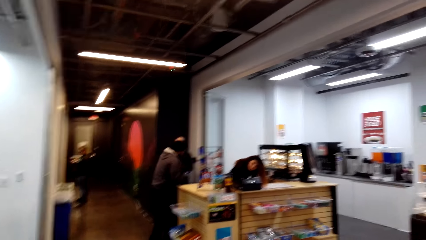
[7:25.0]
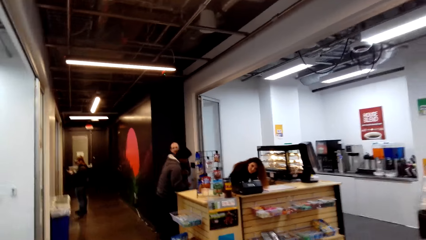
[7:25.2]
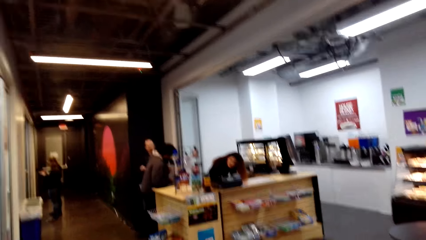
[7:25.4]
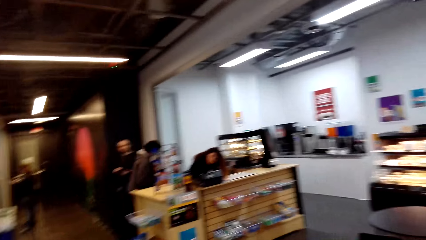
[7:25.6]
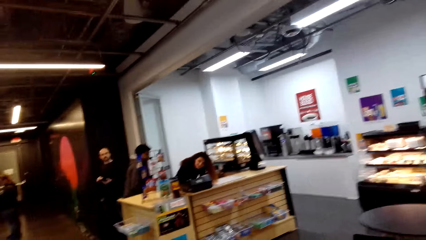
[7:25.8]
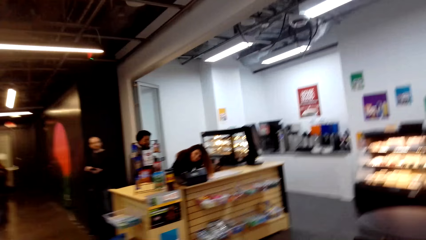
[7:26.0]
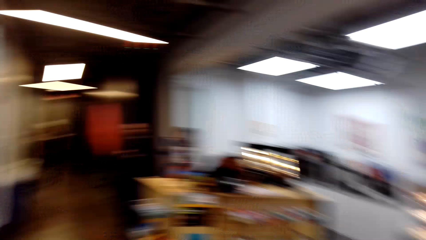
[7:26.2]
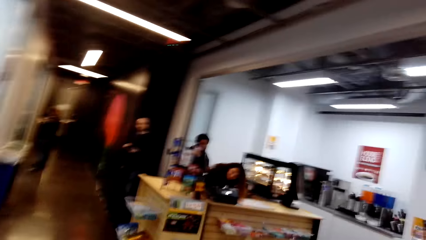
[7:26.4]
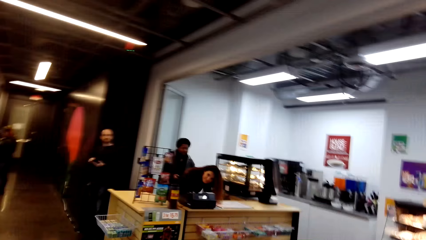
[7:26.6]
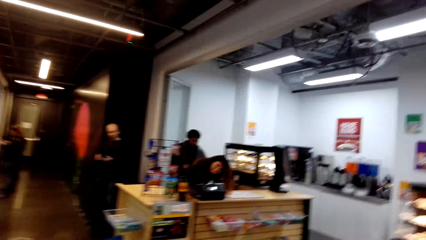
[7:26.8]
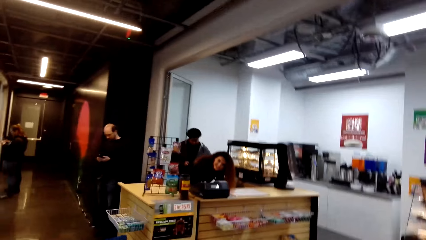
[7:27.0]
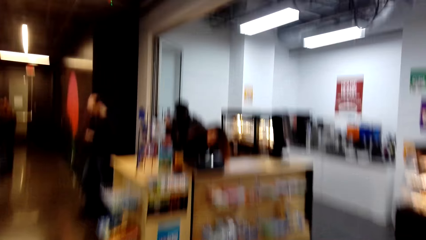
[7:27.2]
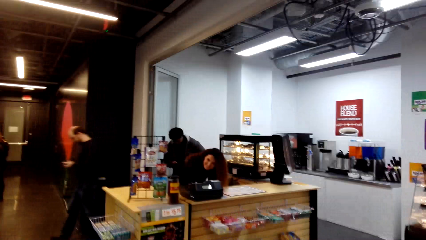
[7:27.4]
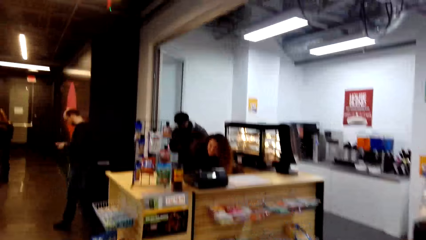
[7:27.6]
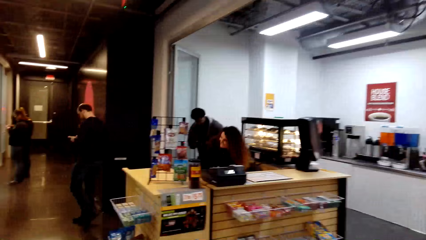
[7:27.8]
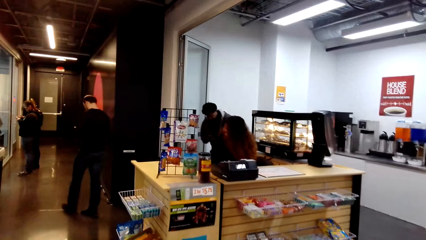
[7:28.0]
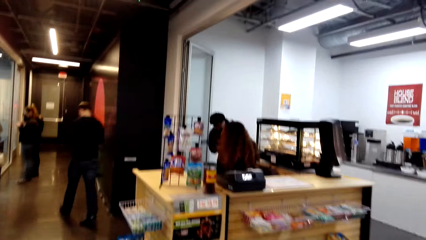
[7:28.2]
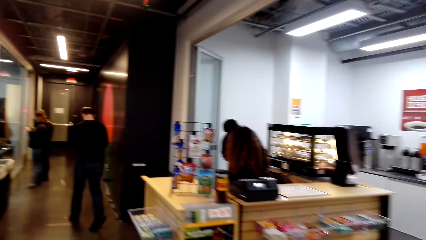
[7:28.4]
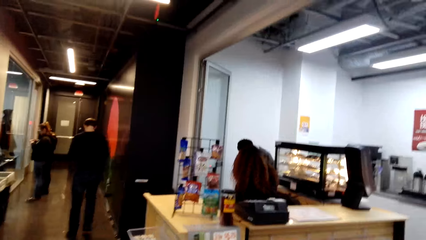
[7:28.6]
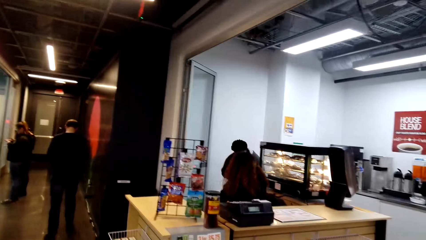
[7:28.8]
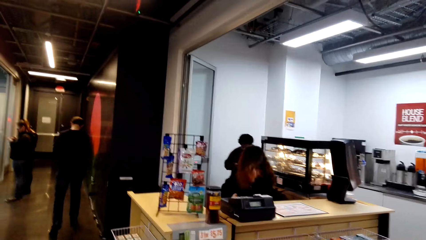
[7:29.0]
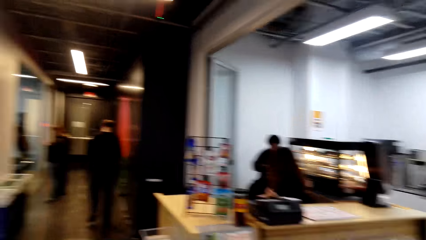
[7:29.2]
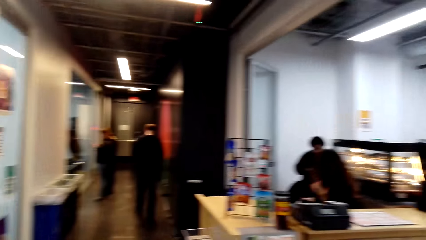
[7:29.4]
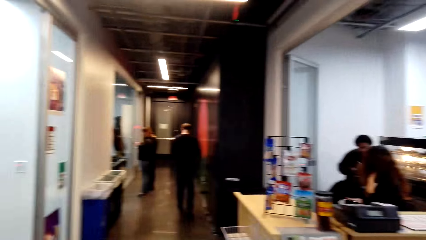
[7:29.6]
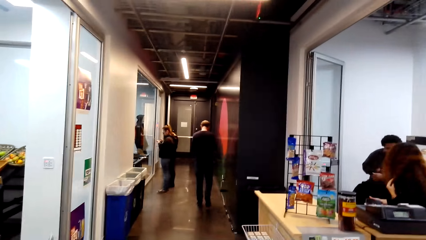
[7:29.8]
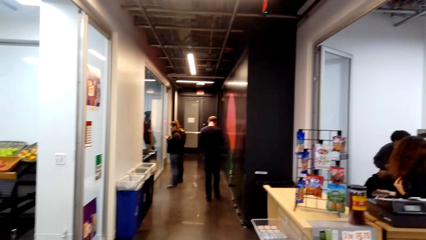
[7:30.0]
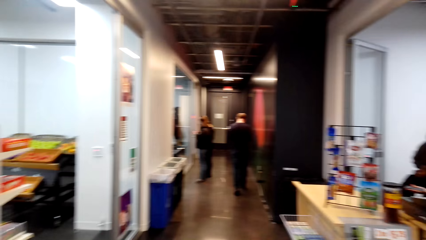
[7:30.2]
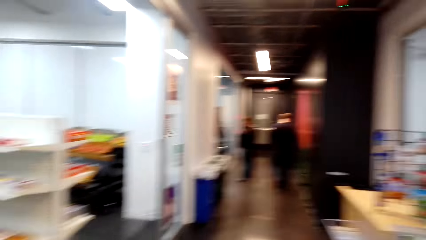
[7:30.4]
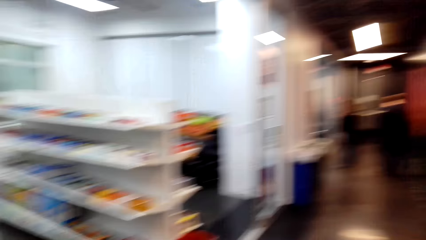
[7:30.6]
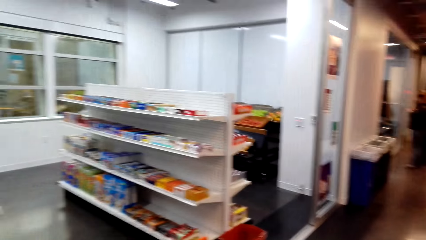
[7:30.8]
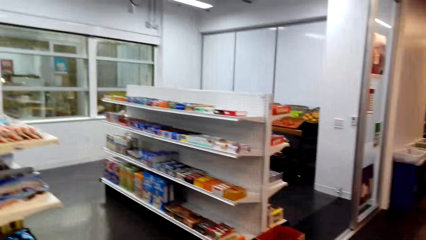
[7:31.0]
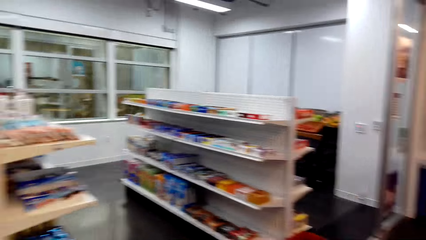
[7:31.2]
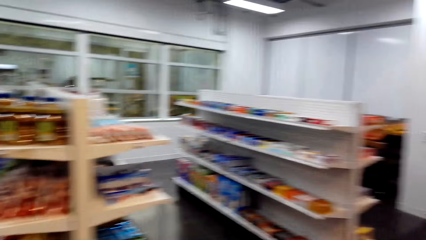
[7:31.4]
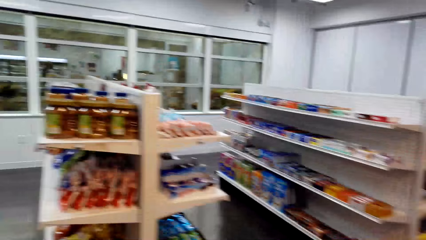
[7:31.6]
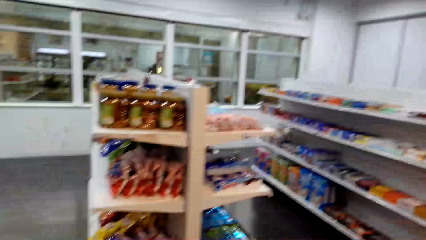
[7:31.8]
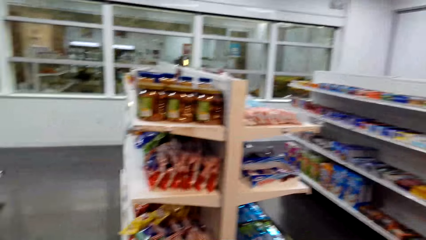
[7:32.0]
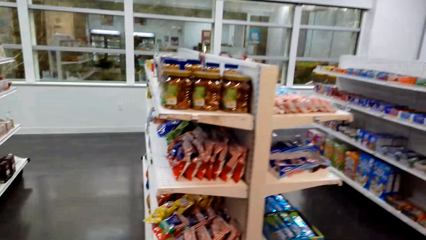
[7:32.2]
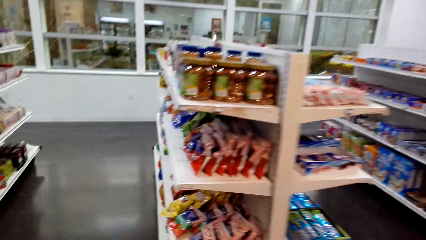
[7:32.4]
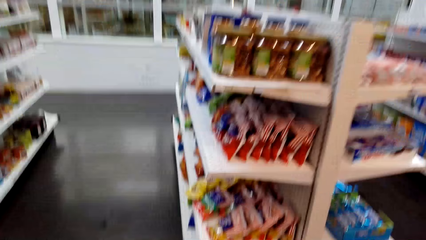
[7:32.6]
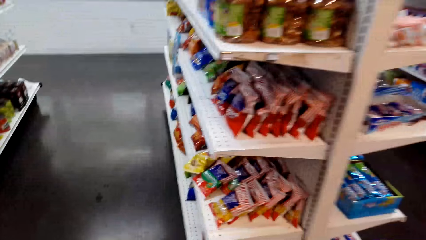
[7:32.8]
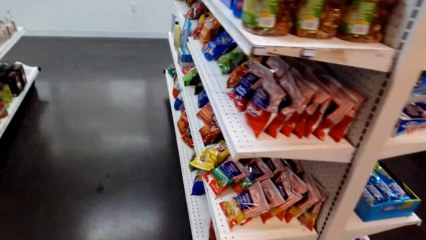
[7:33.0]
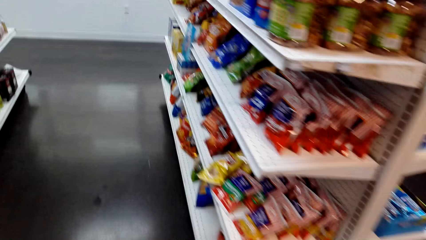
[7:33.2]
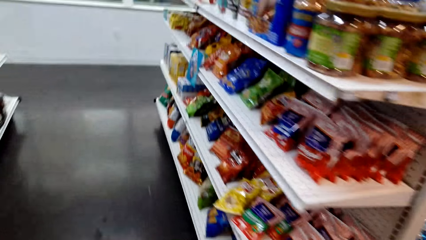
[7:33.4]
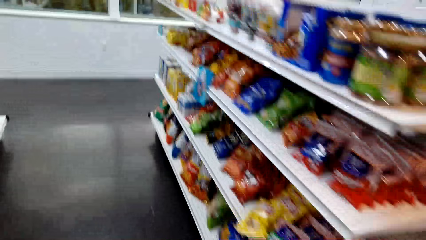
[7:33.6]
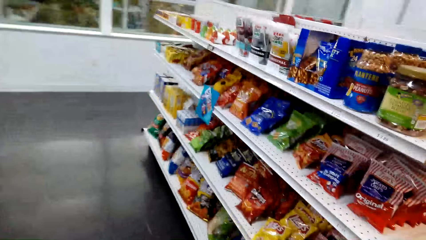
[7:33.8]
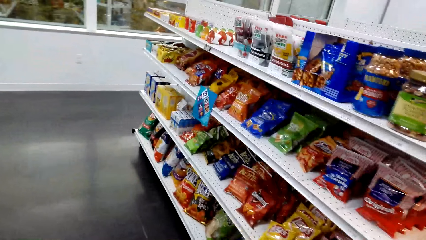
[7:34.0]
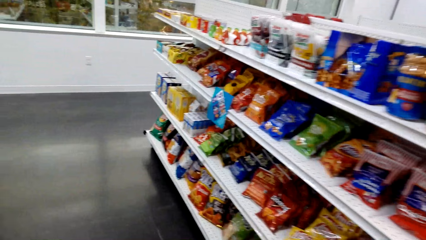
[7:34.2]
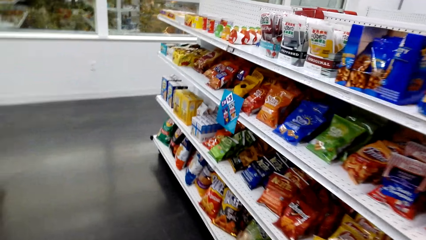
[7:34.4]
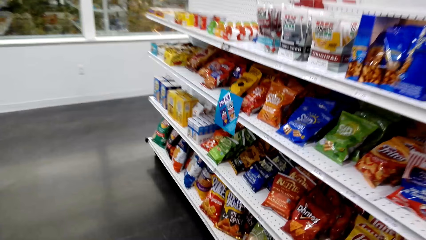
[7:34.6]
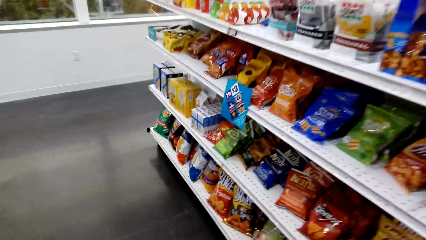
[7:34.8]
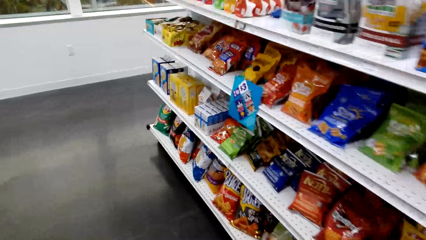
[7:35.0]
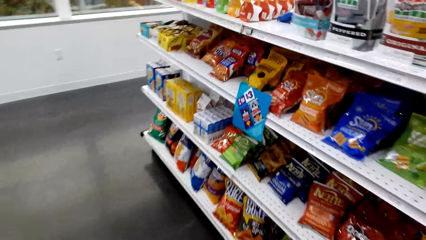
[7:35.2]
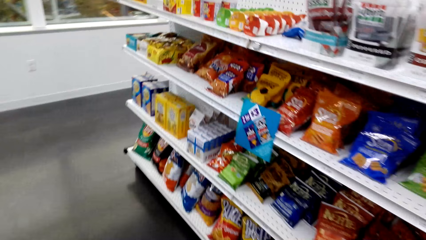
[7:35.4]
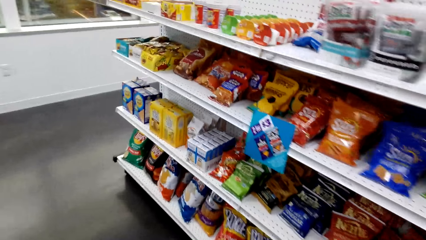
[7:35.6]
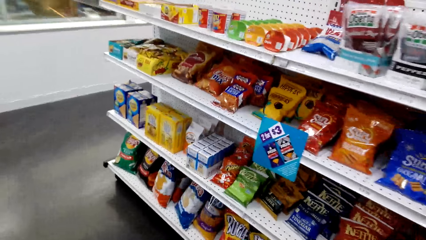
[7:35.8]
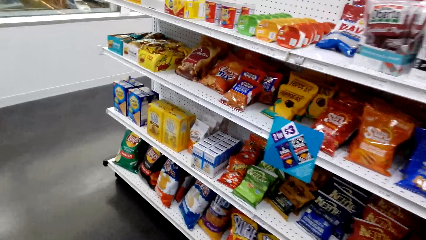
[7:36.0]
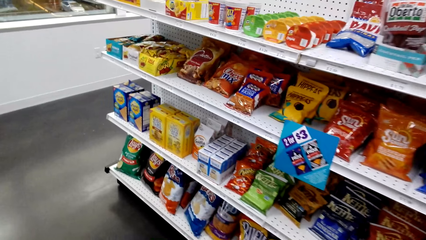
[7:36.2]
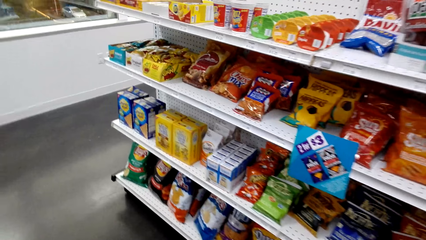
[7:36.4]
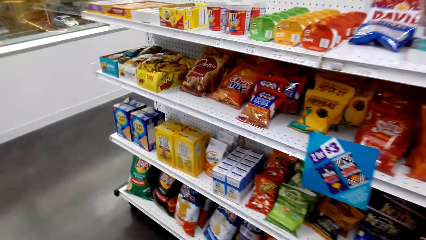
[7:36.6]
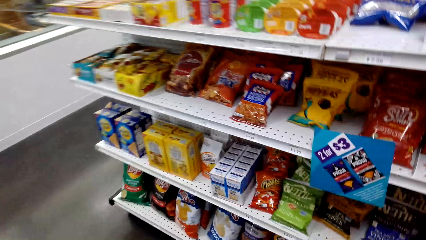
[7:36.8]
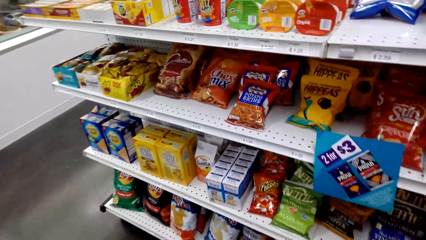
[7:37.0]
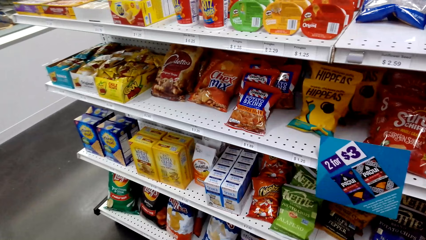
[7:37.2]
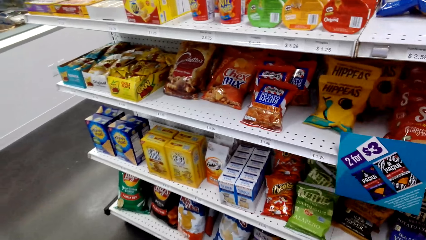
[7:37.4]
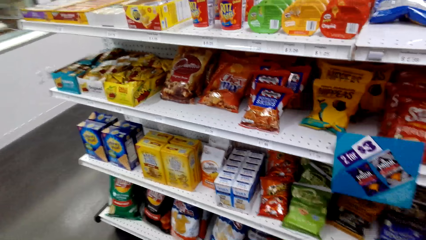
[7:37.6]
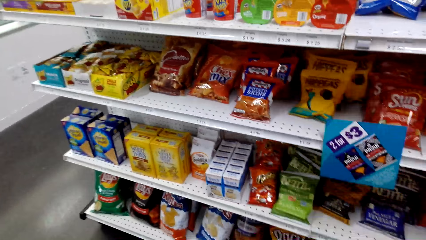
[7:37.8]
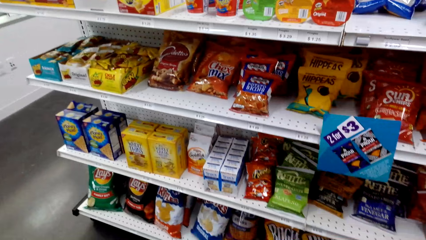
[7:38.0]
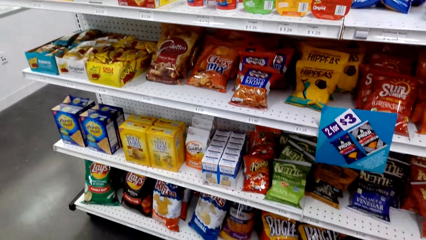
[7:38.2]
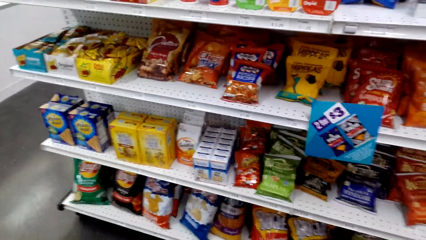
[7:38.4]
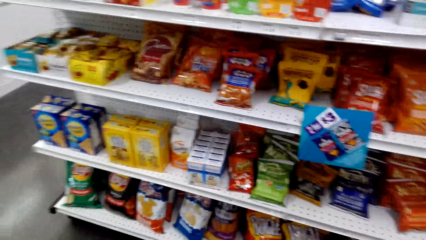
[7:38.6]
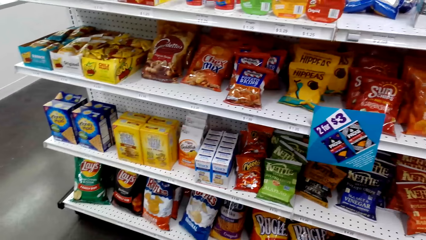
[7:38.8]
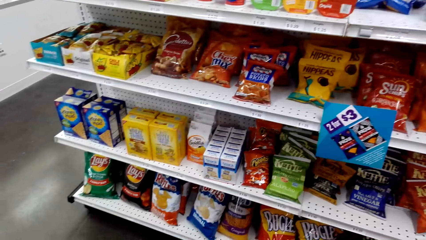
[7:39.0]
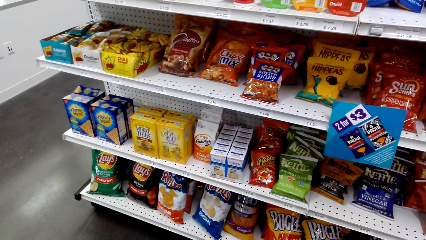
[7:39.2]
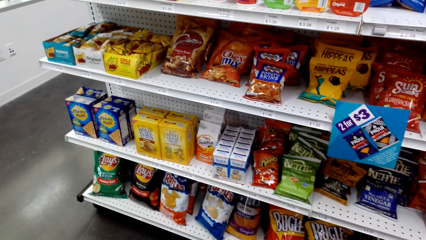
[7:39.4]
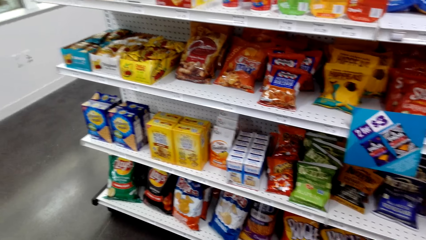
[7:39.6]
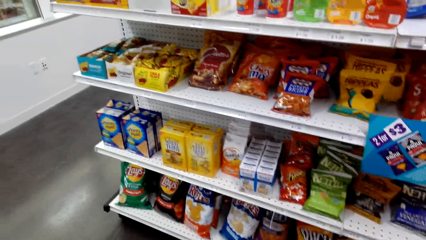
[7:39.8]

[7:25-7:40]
The camera wearer stares at an item on the shelf. They look at the shelves.
